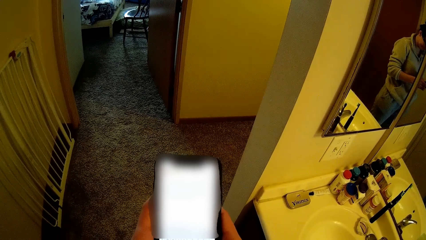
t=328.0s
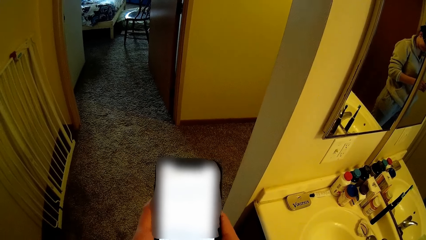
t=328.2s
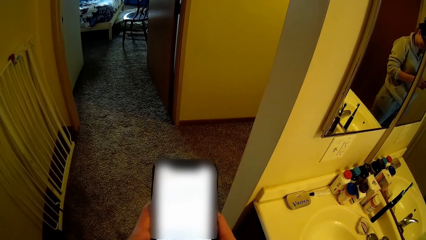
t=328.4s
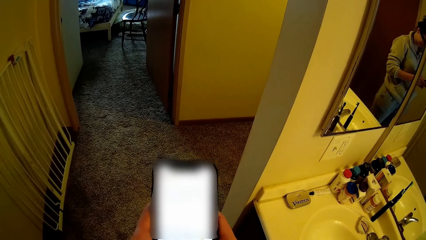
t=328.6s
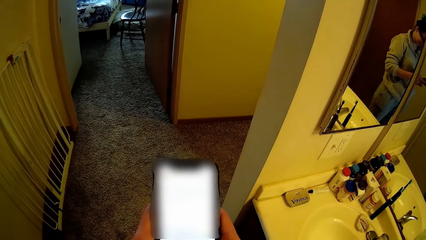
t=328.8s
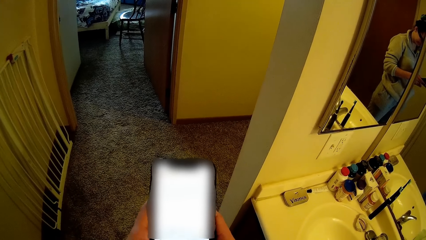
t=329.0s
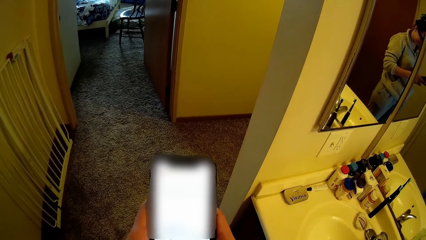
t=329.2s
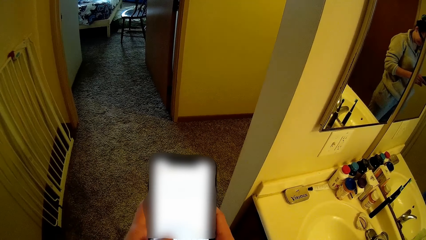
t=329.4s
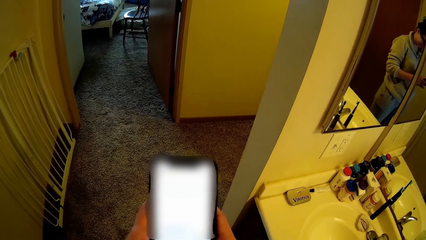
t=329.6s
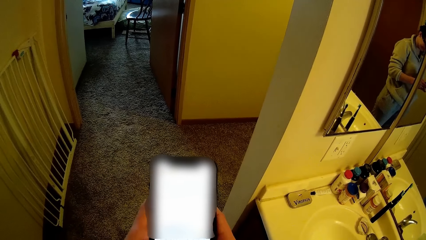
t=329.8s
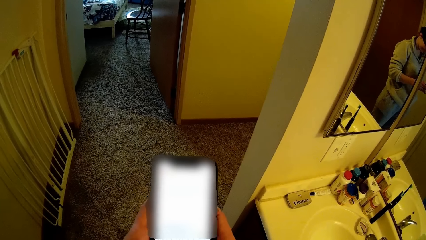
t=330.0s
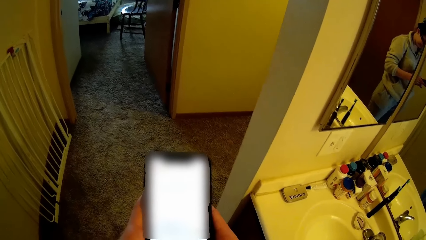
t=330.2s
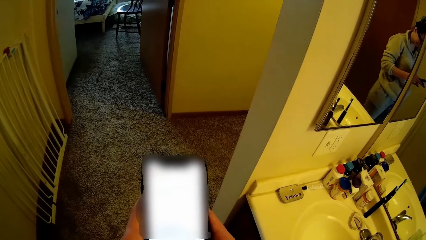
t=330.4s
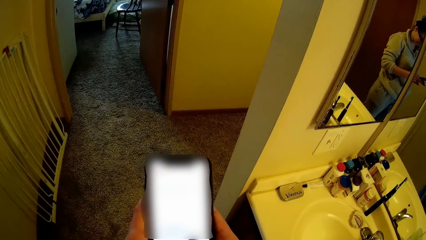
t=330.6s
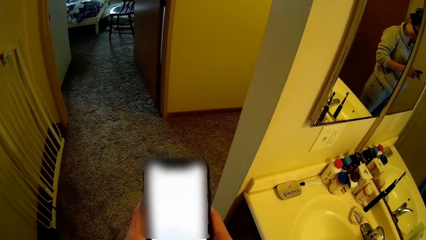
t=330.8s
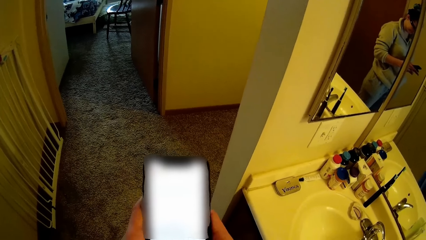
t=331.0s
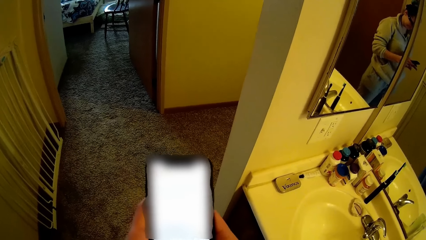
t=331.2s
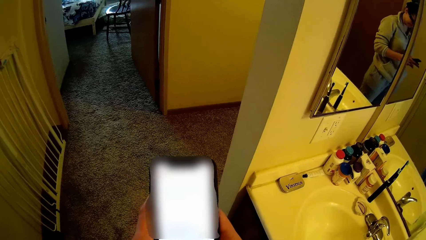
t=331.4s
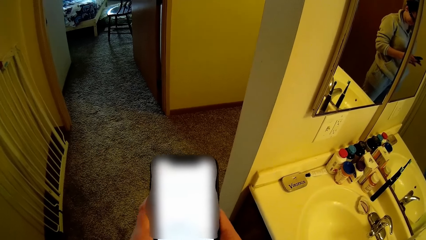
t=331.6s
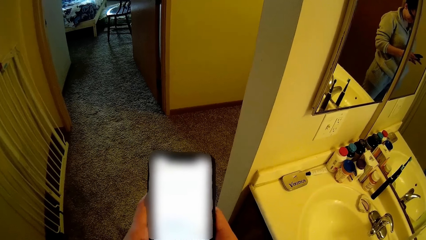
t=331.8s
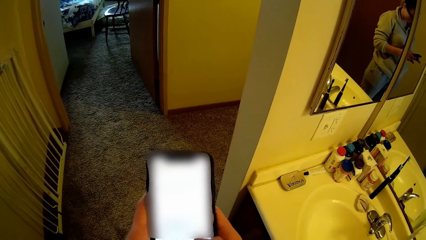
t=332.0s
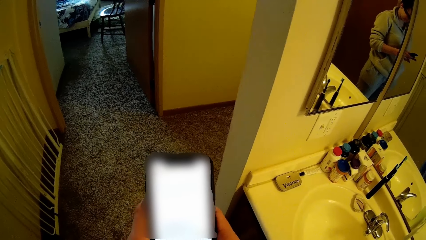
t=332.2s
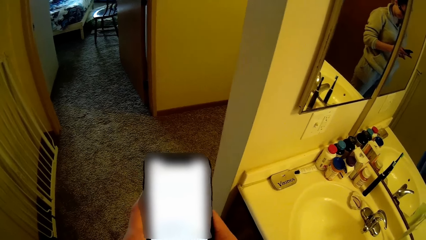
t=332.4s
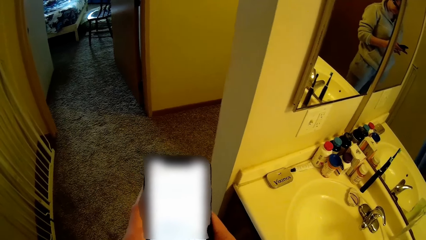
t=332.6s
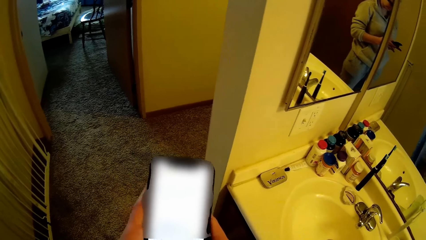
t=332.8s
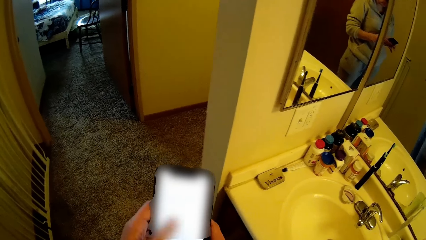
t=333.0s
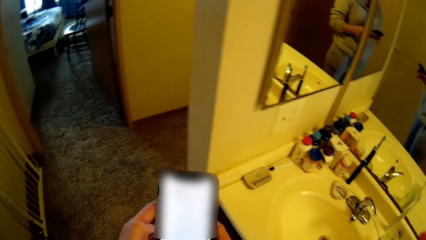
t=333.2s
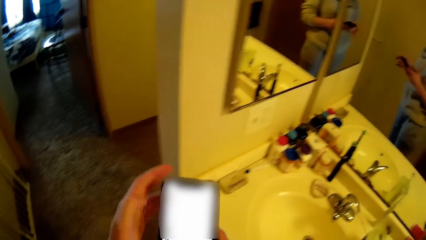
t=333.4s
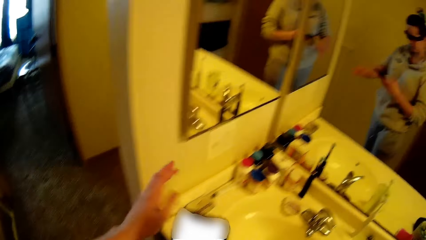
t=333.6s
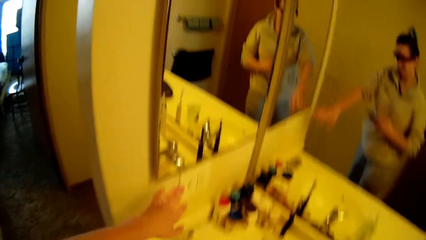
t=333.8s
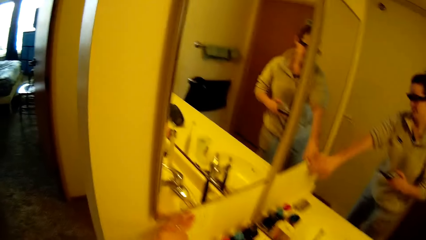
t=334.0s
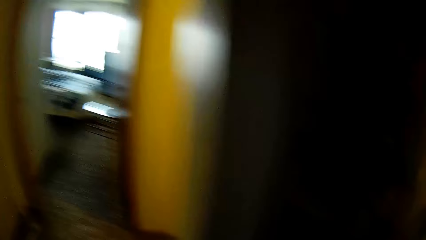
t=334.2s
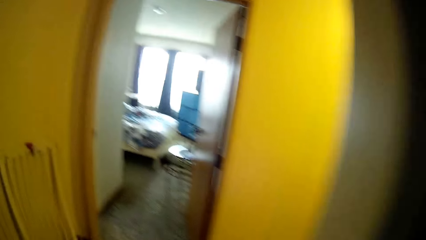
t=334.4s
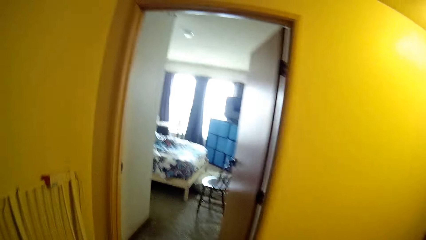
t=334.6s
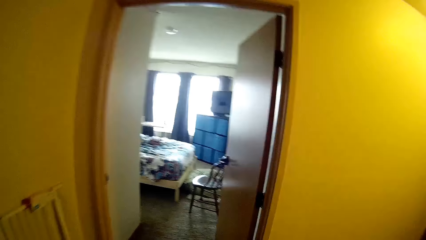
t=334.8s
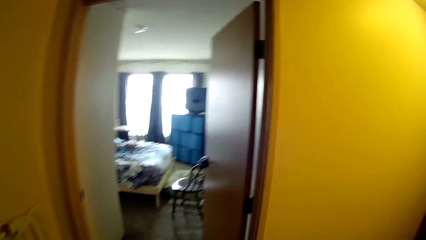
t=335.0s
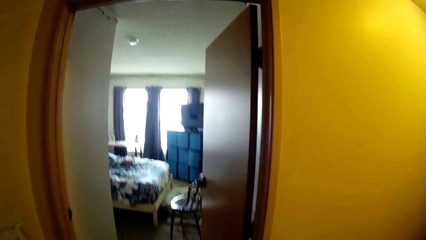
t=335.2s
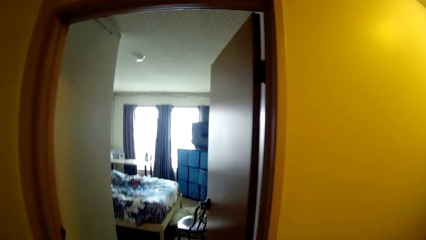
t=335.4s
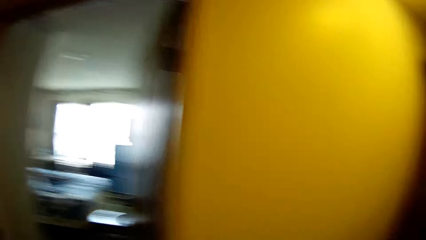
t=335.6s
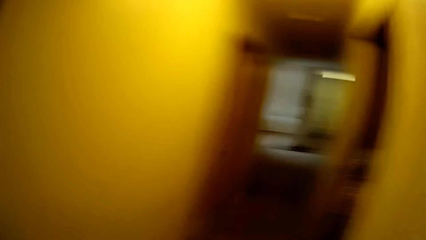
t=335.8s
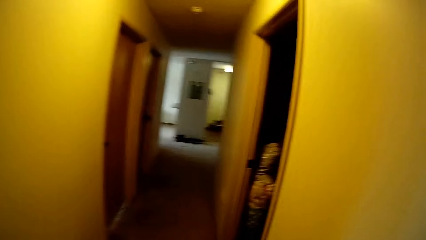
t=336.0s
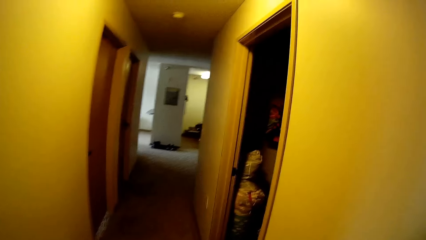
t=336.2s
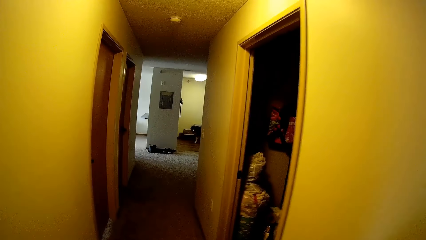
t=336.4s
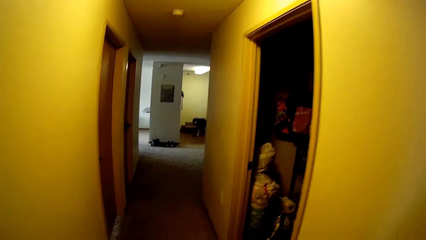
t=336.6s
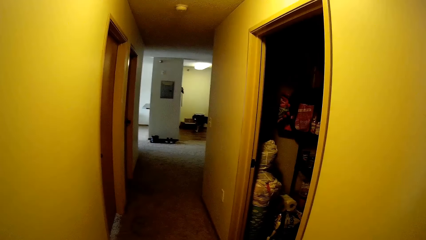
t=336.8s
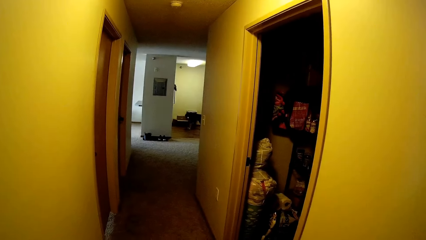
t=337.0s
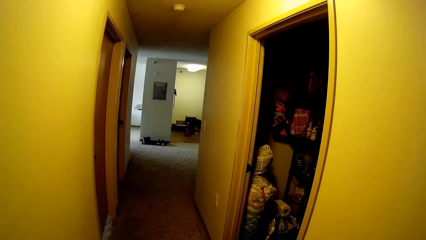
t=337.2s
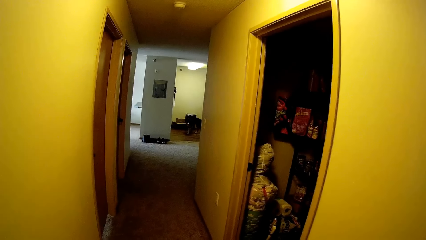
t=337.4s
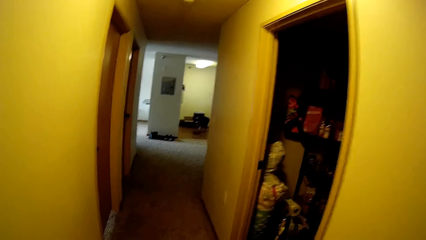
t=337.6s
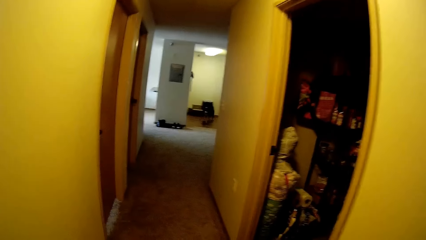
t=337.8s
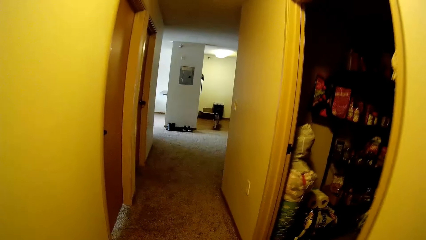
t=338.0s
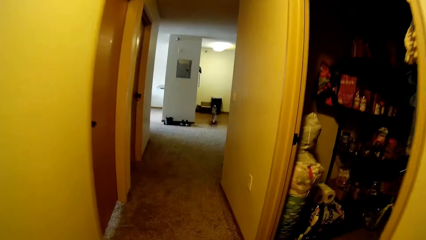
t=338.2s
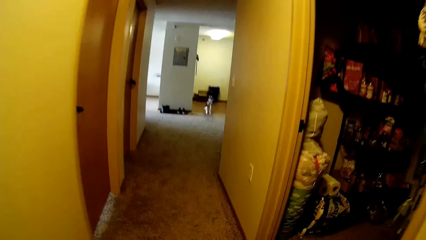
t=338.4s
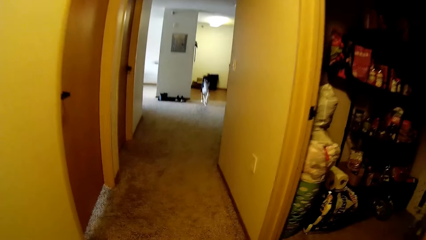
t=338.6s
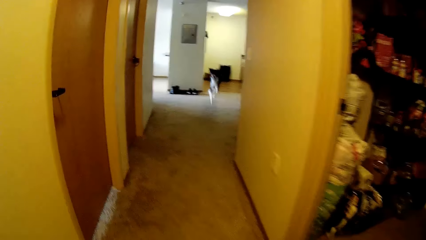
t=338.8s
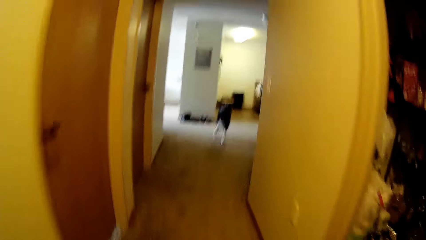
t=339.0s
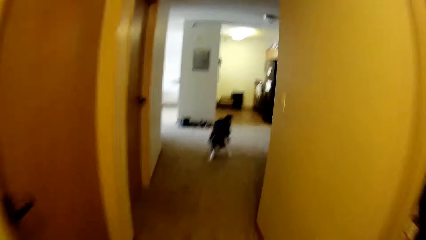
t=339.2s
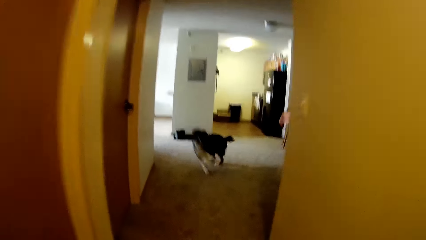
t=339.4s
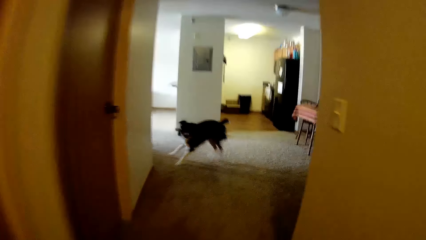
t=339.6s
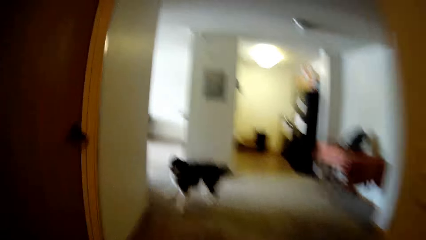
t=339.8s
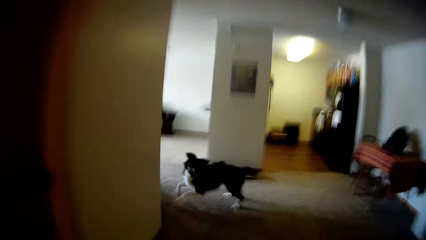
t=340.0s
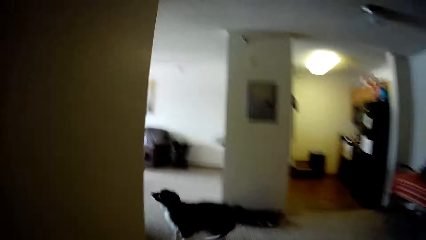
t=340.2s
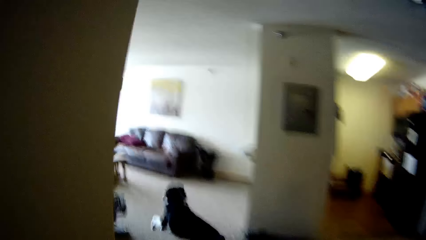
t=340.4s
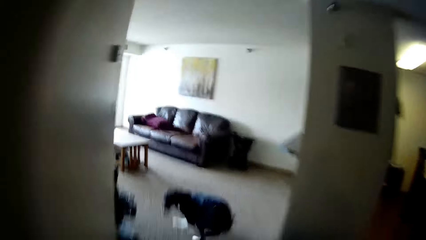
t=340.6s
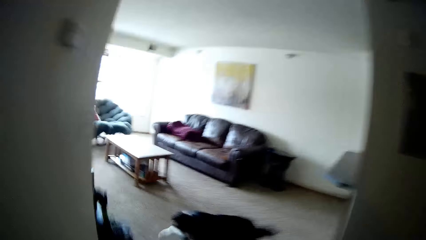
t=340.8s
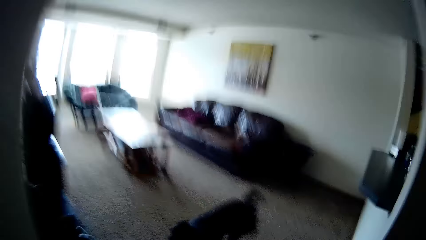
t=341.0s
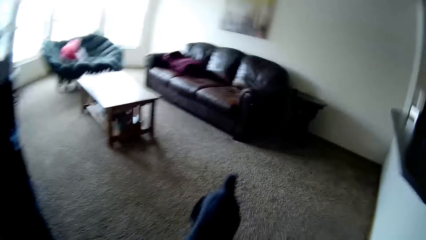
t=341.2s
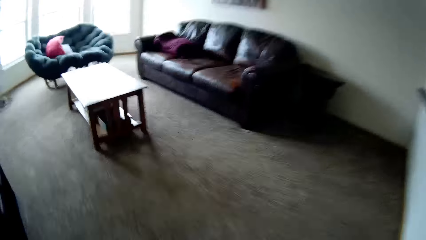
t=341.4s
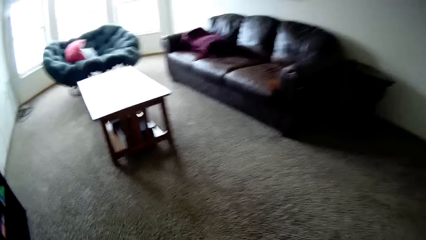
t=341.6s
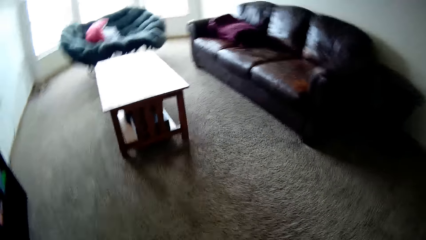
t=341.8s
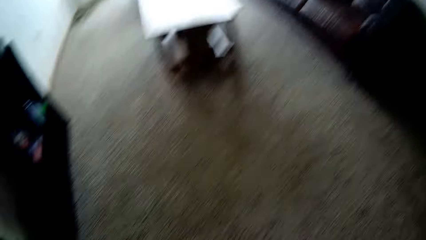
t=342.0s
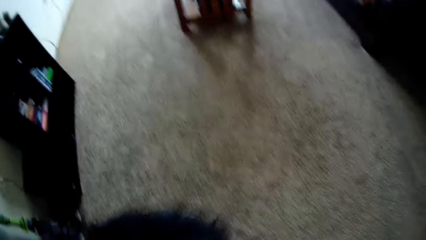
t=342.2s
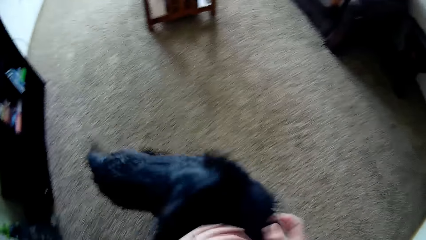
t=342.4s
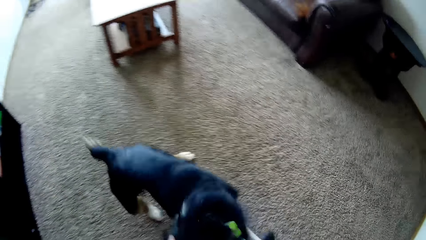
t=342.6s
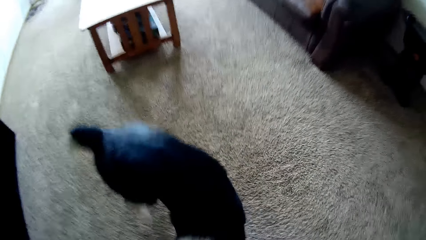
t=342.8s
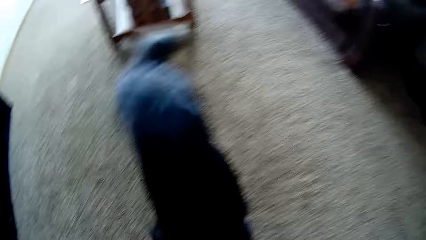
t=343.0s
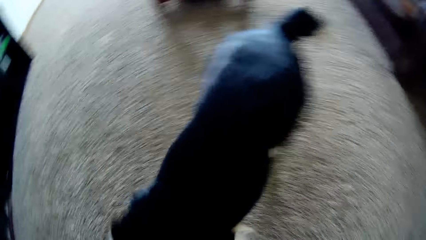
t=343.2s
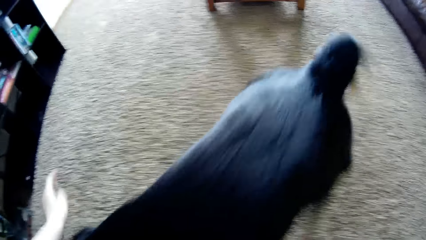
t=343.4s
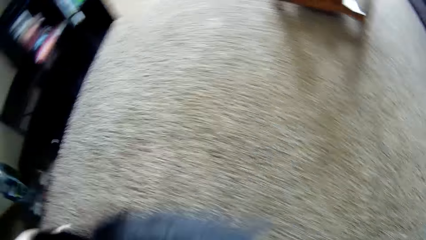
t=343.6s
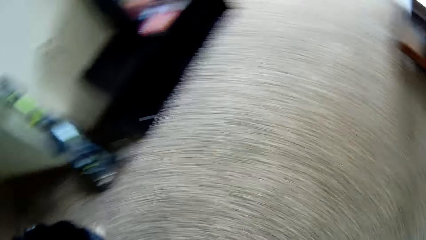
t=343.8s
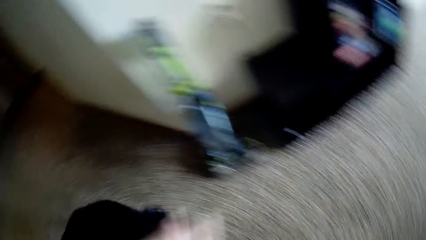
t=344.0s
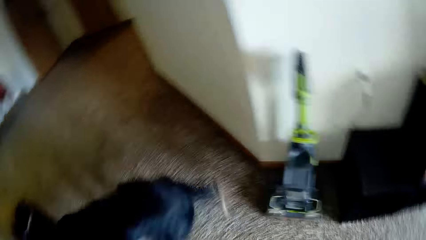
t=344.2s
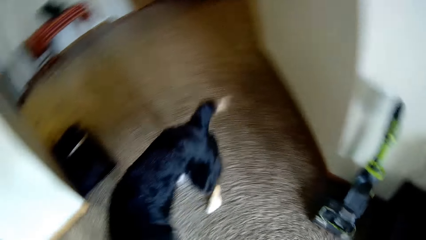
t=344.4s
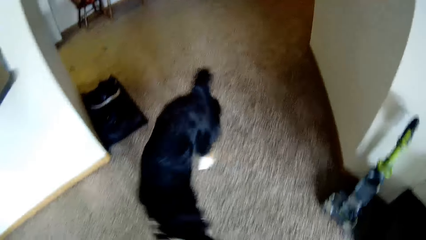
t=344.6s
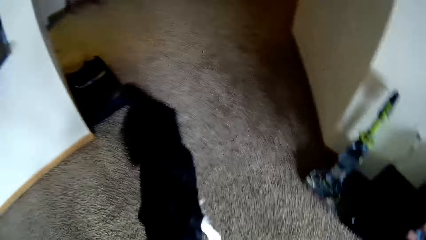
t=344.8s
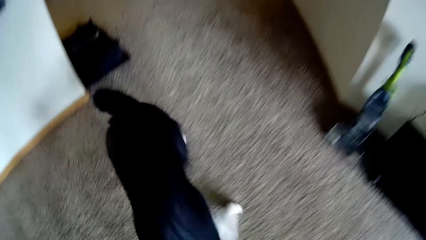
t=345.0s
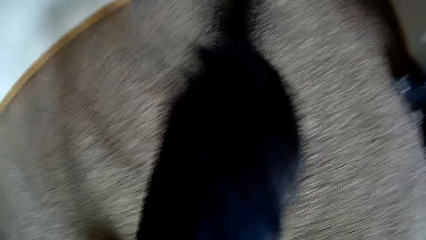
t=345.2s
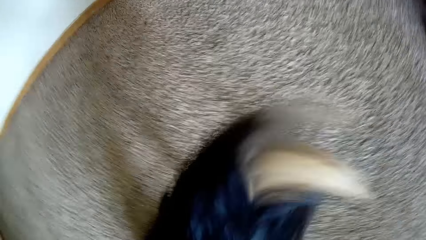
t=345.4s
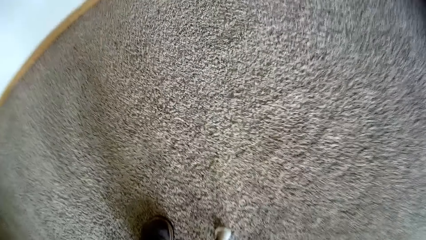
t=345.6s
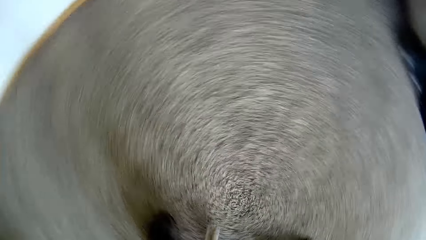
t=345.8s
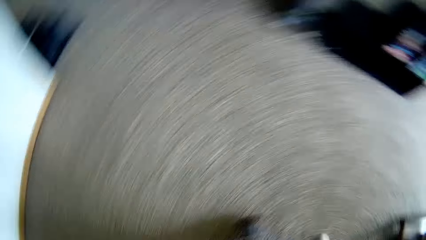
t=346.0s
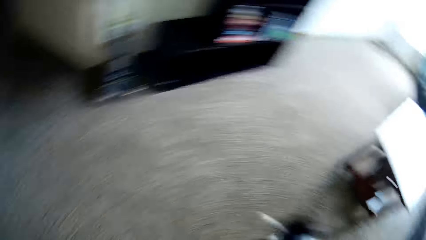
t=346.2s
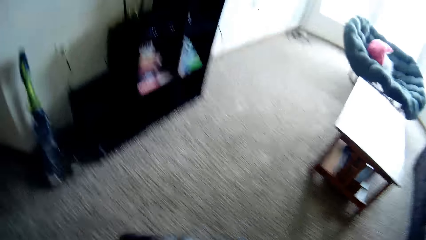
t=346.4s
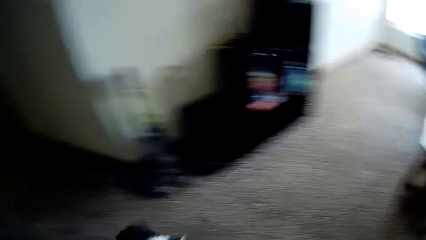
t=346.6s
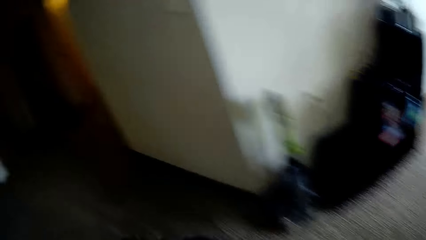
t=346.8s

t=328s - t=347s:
The camera wearer turns off the light switch with her left hand. She moves out of the bathroom. She moves towards the living room. She looks at the corridor. She plays with the dog with both hands.
